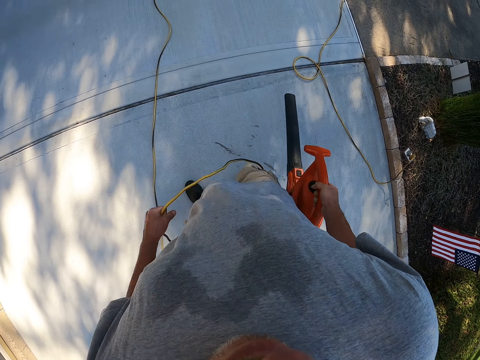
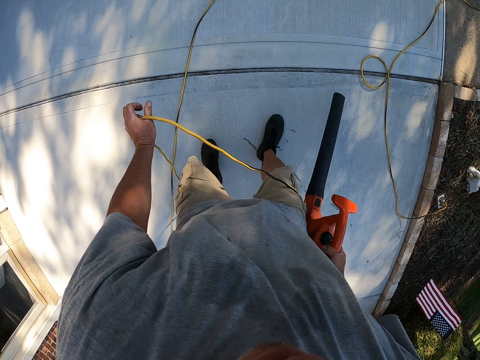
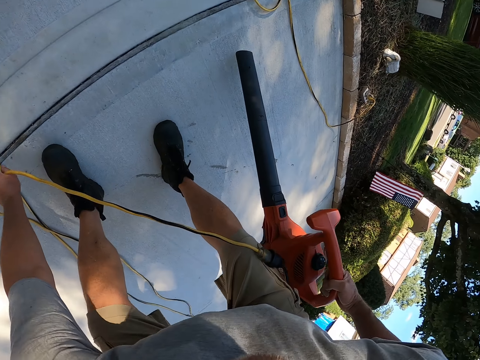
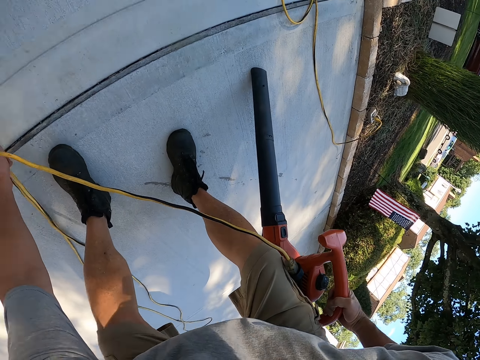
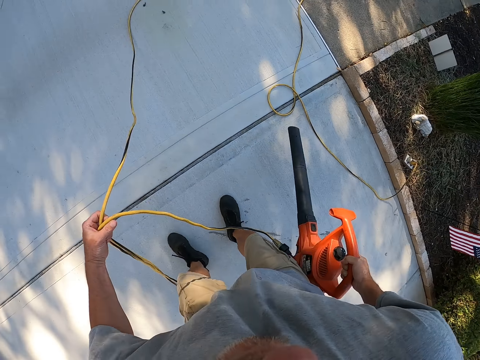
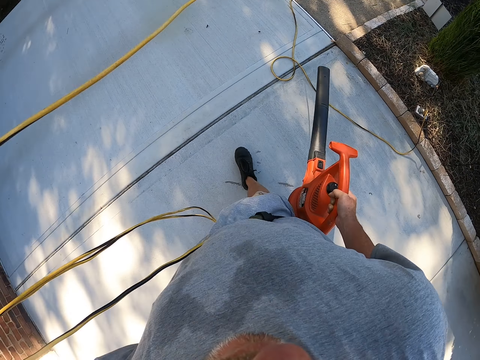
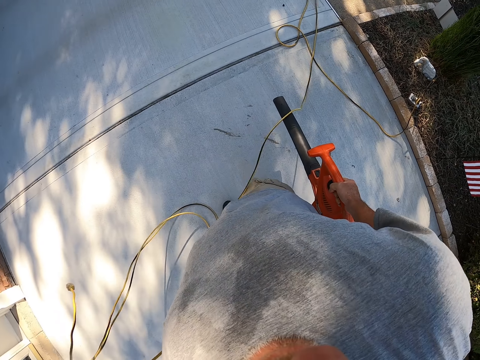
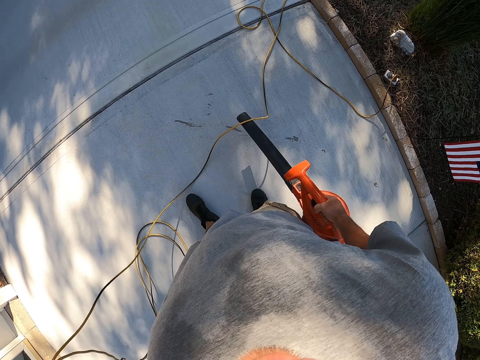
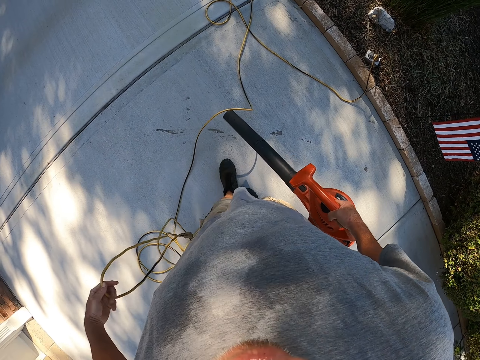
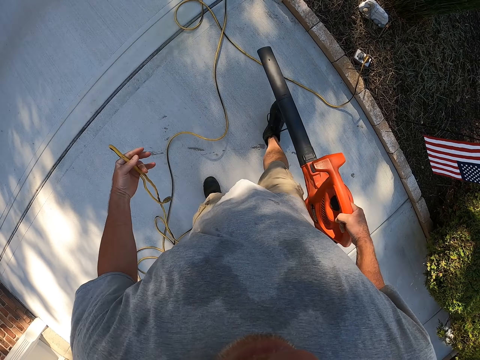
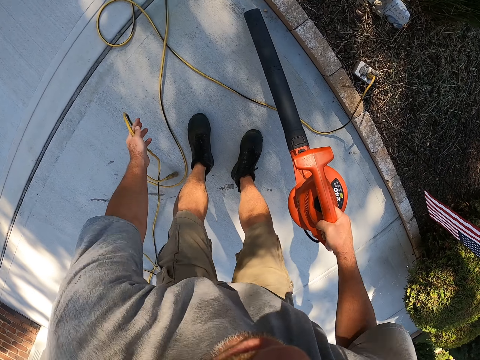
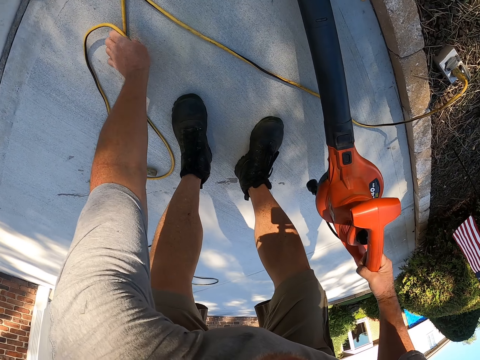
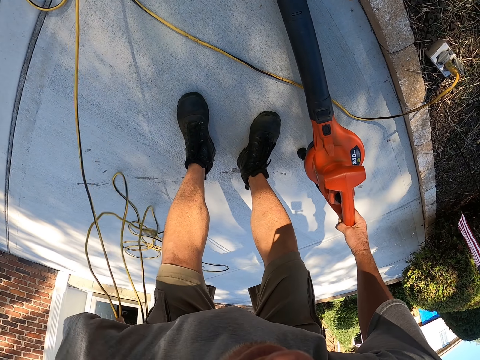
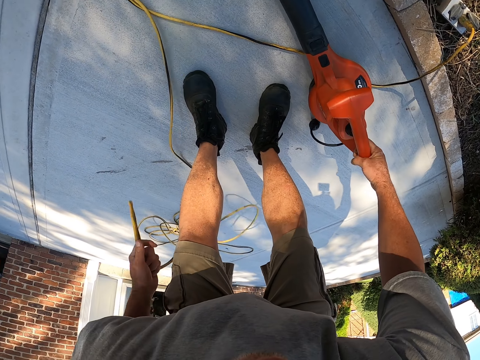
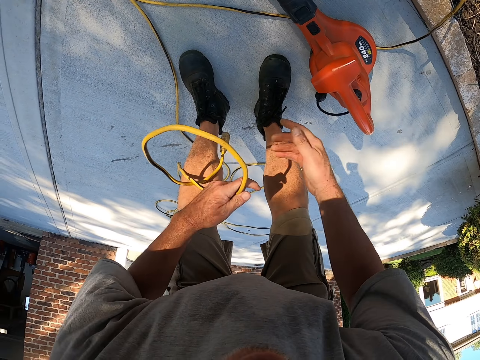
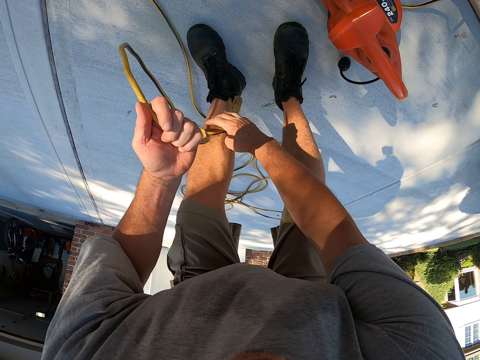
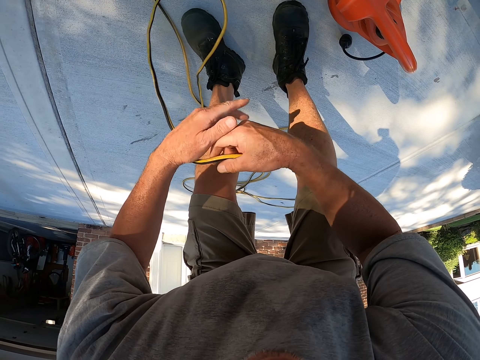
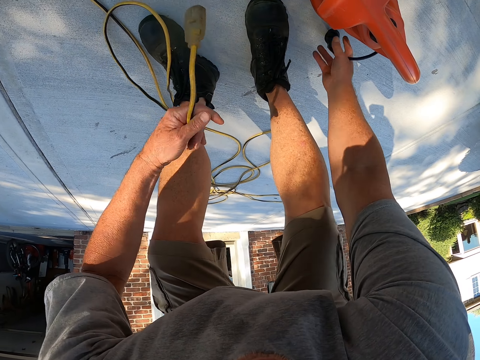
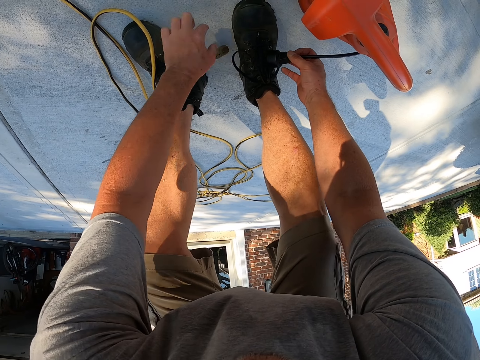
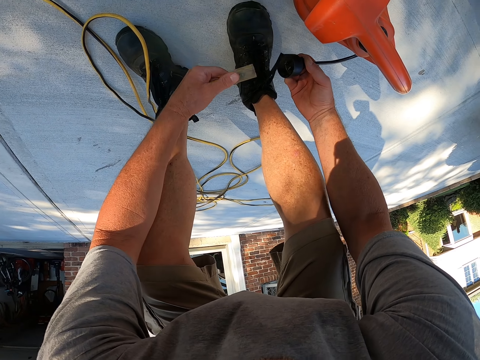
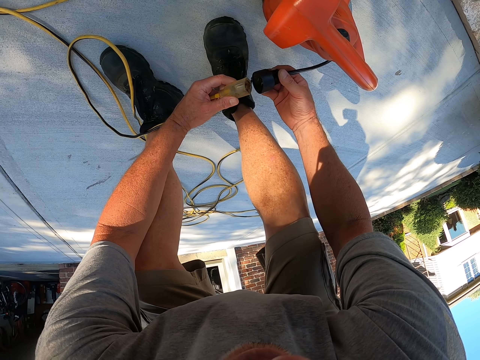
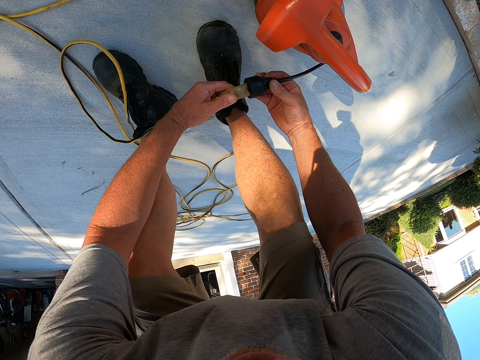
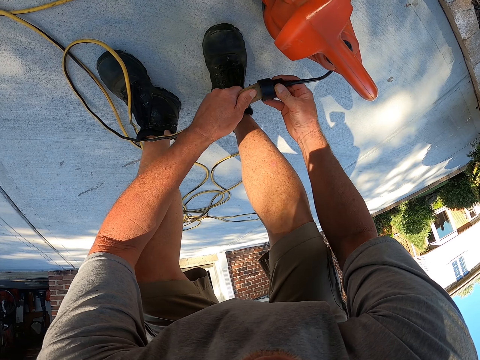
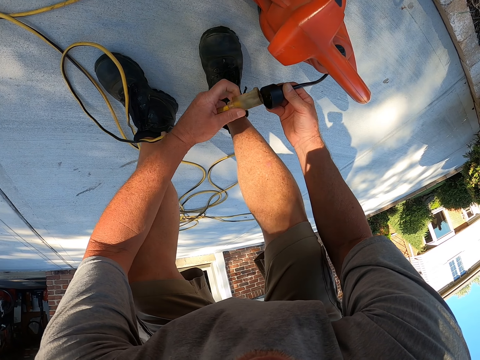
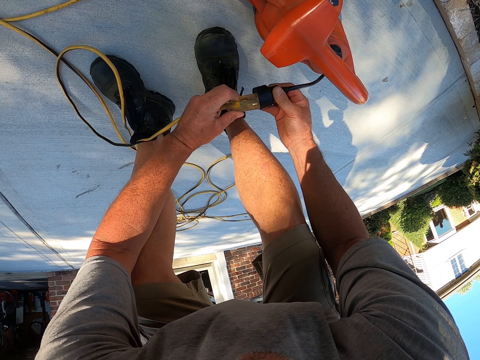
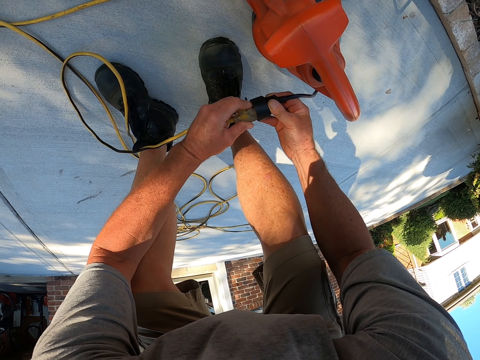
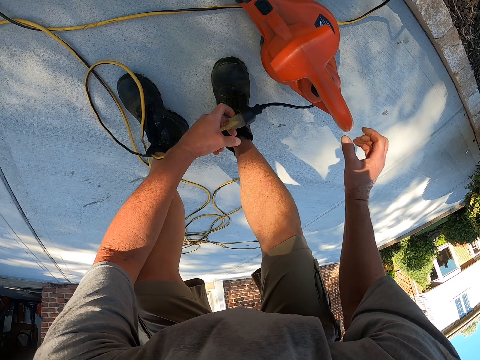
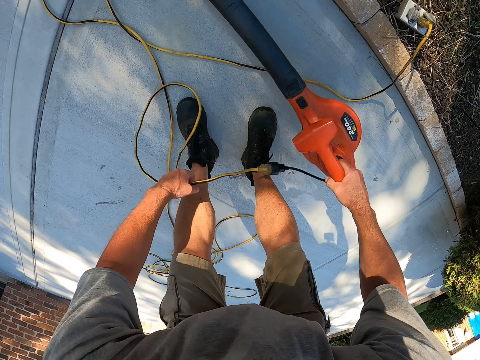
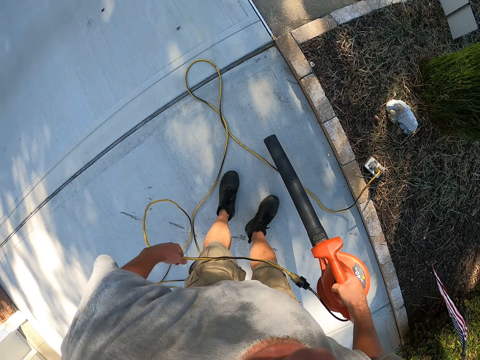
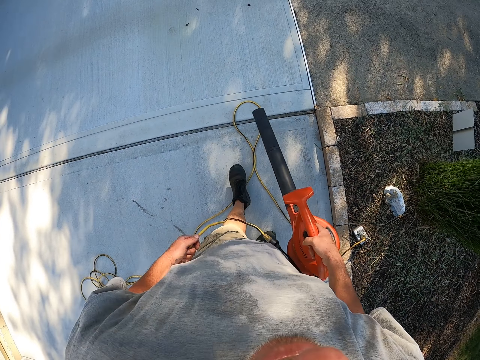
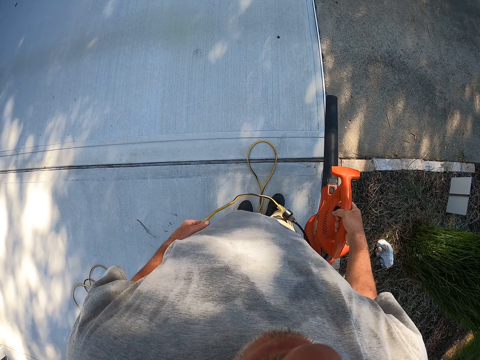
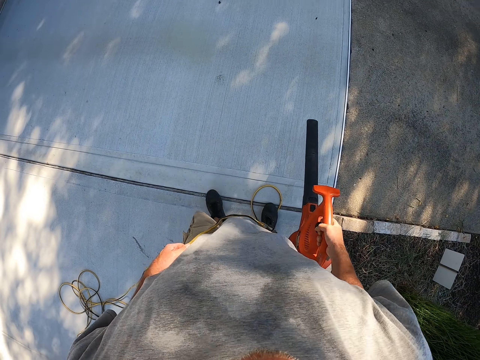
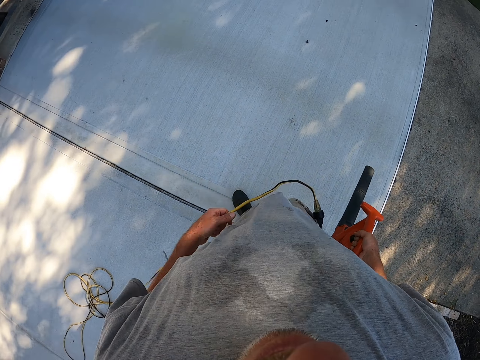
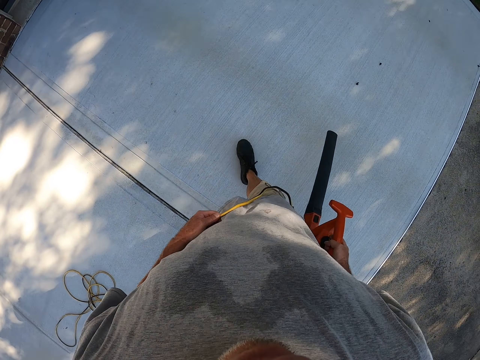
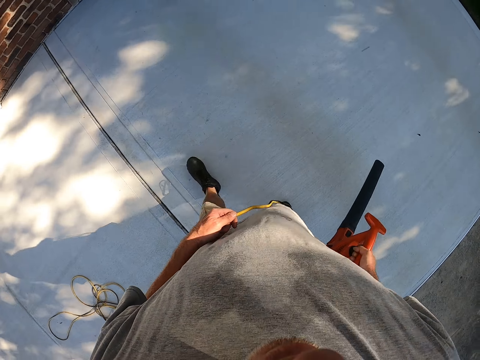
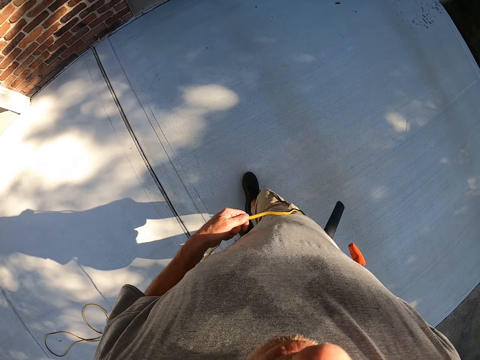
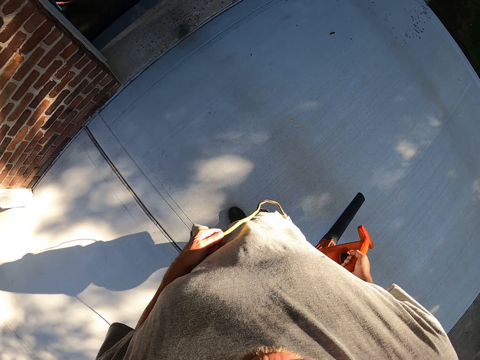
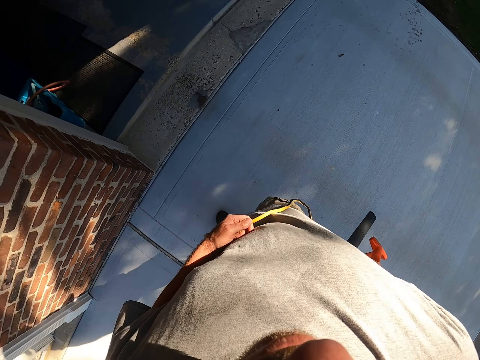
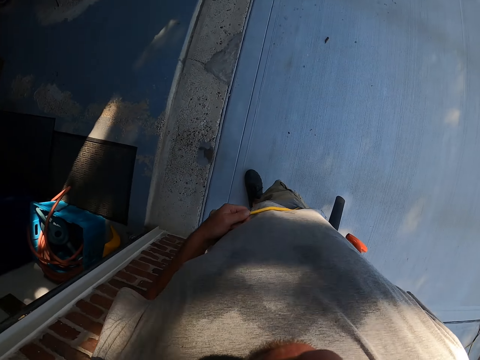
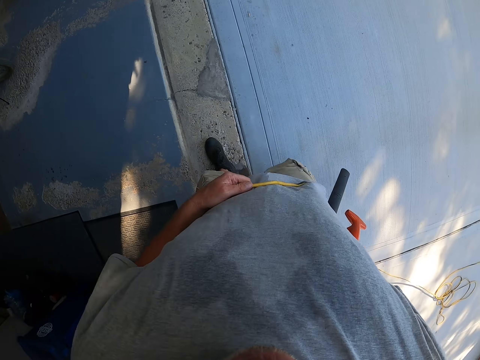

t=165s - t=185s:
The camera wearer picks the wire. They pick the wire again. They fold the cable and connect the cable to the air blower. They pick the spray gun. They blow the pavement with the air blower.

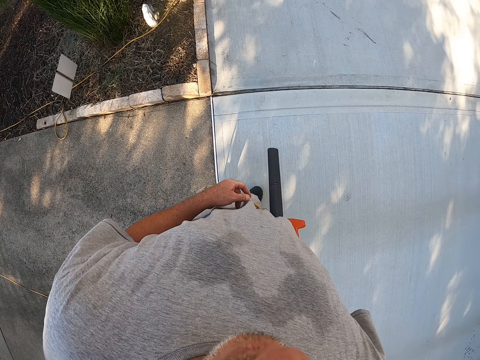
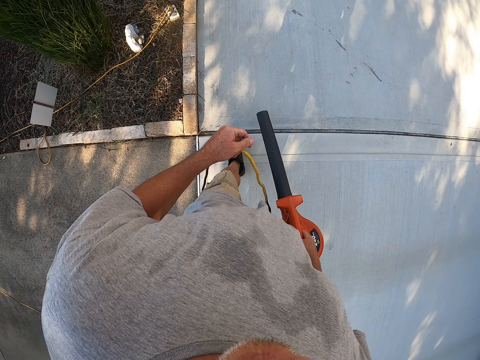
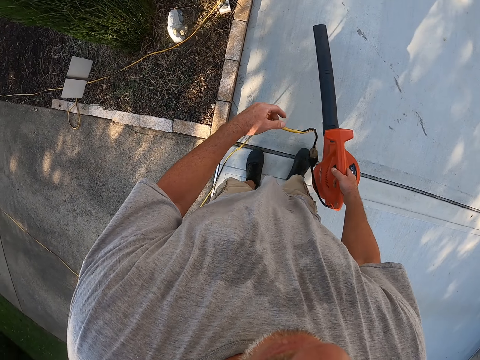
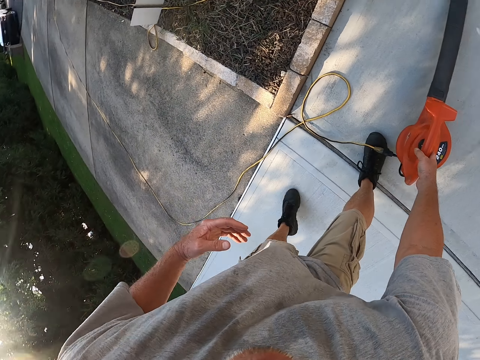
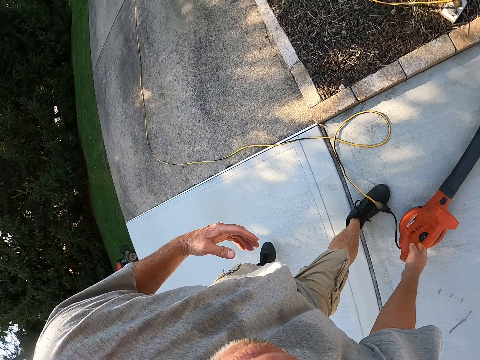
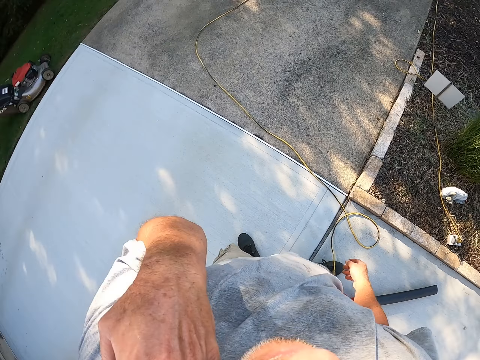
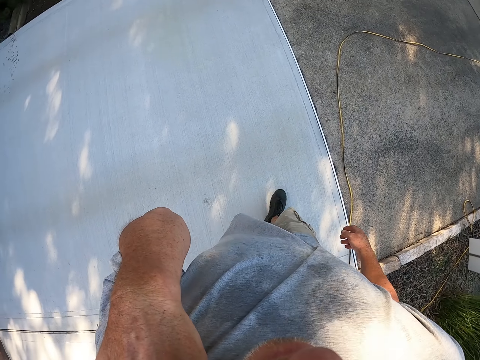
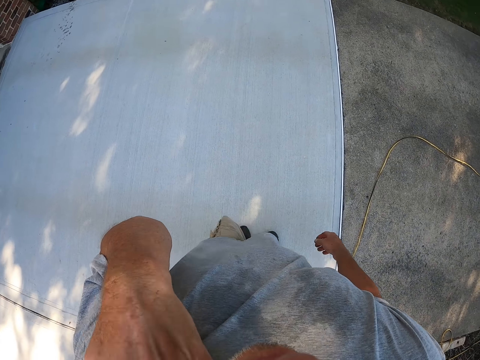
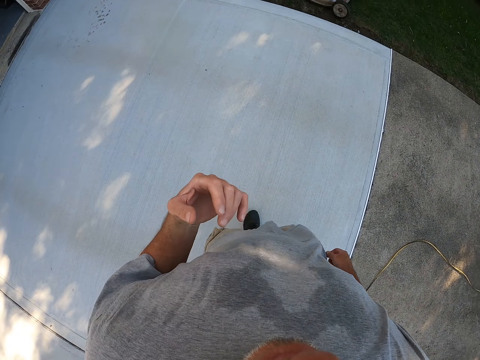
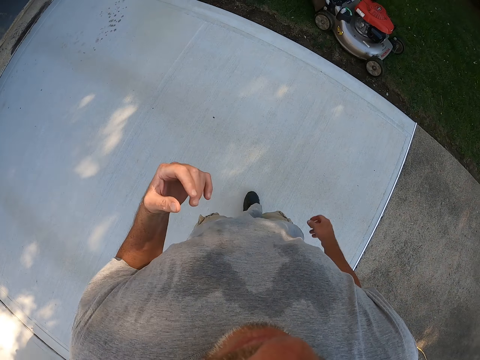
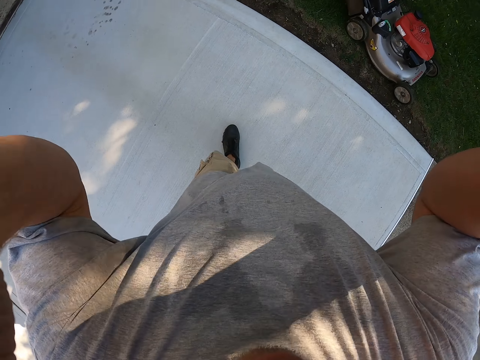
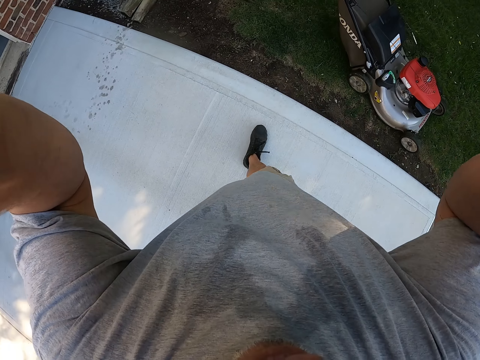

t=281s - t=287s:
The camera wearer puts the air blower down. They walk. They adjust the camera.
